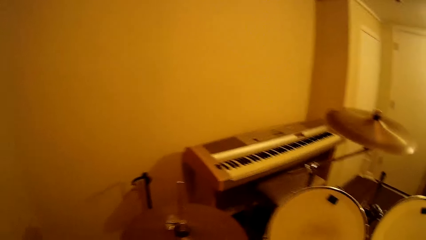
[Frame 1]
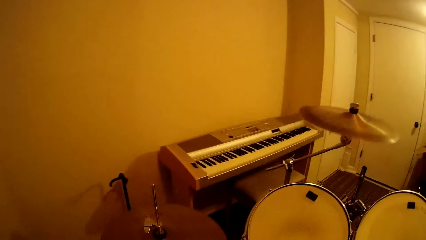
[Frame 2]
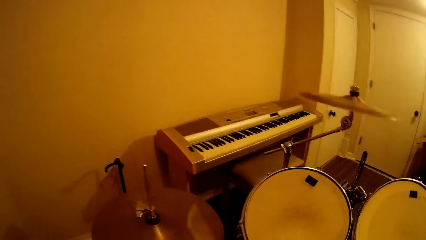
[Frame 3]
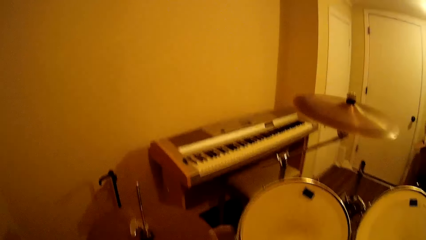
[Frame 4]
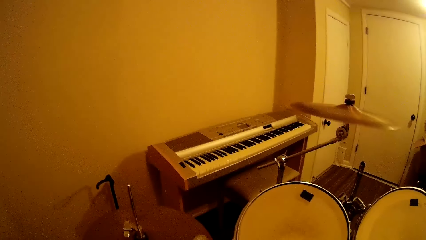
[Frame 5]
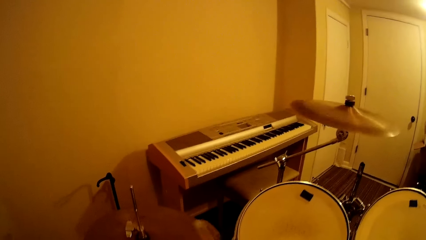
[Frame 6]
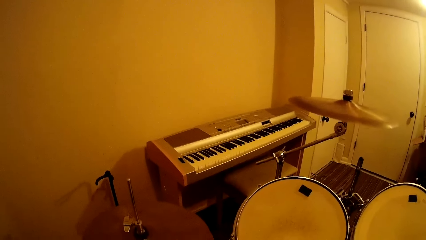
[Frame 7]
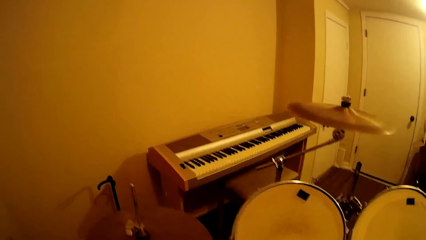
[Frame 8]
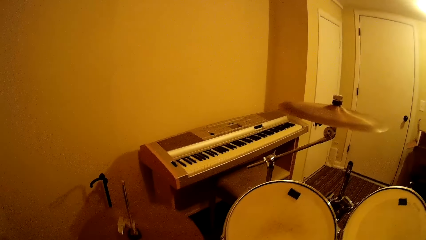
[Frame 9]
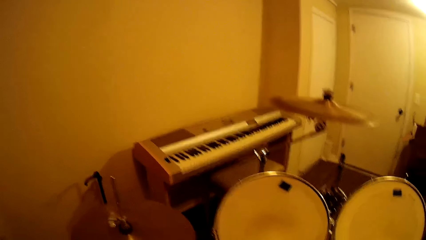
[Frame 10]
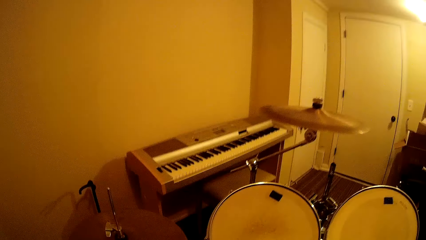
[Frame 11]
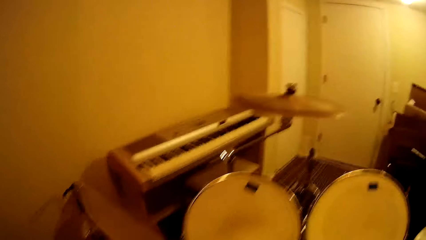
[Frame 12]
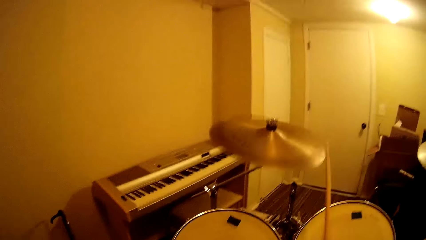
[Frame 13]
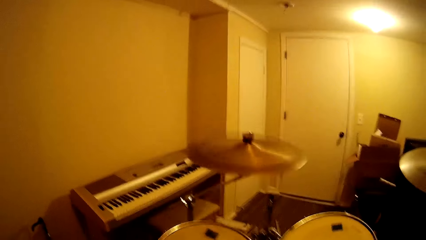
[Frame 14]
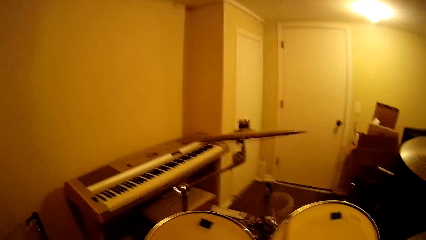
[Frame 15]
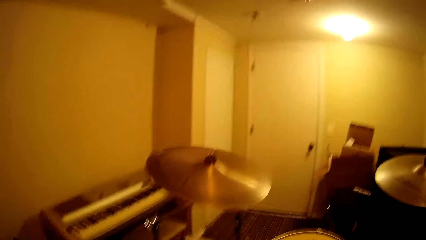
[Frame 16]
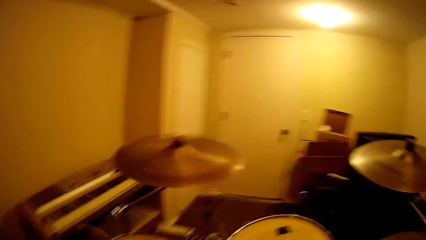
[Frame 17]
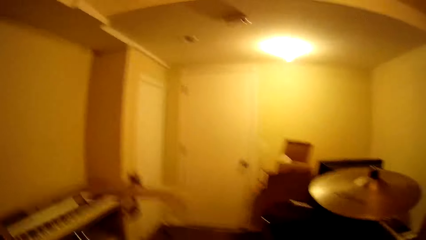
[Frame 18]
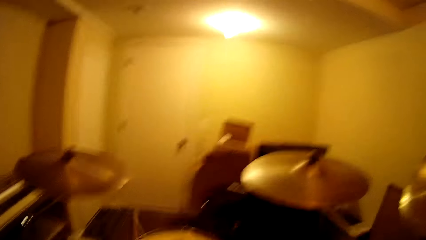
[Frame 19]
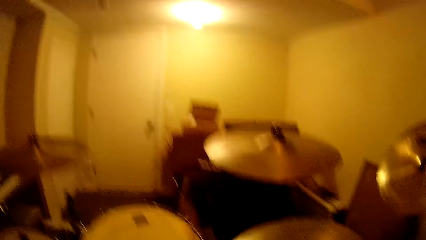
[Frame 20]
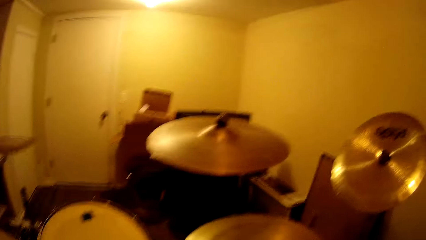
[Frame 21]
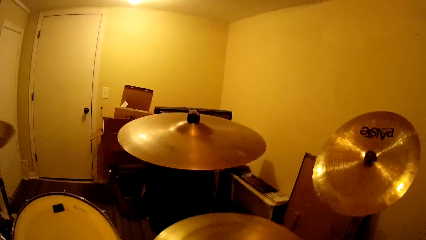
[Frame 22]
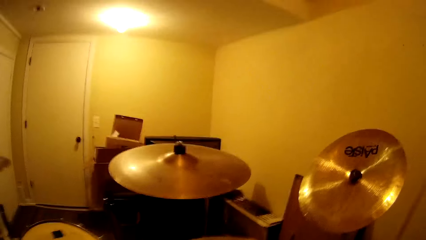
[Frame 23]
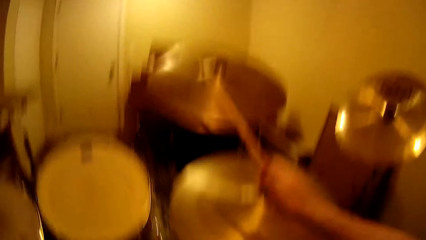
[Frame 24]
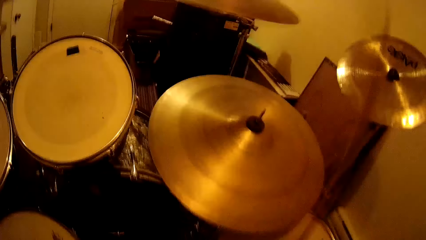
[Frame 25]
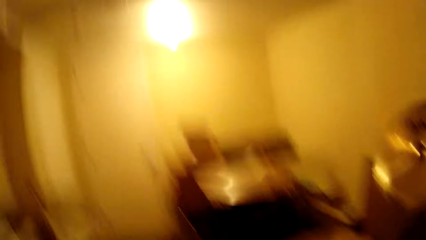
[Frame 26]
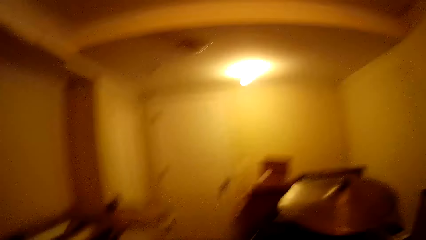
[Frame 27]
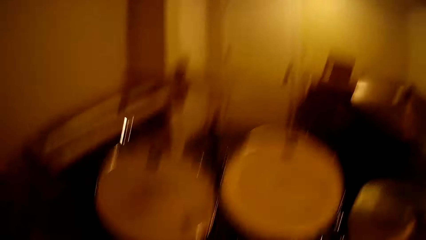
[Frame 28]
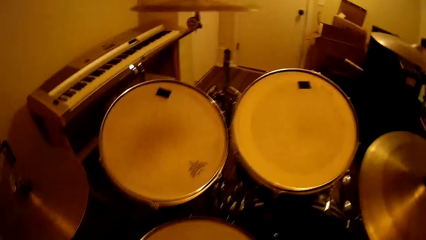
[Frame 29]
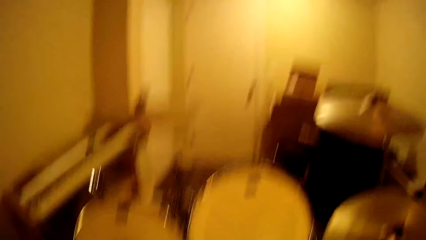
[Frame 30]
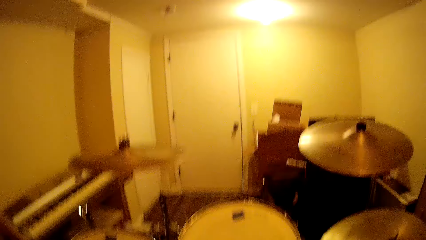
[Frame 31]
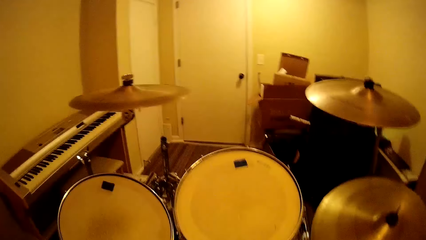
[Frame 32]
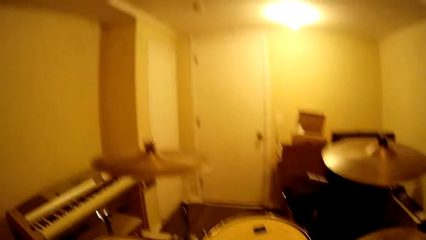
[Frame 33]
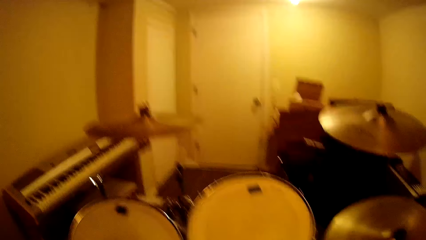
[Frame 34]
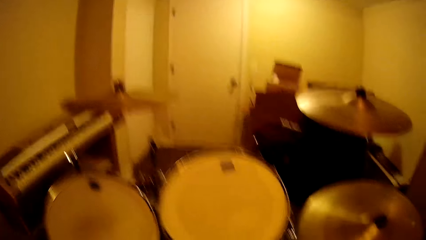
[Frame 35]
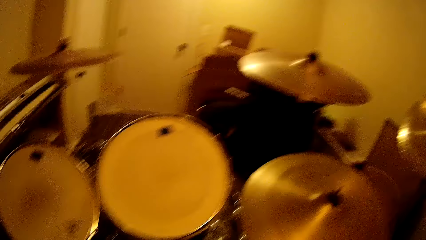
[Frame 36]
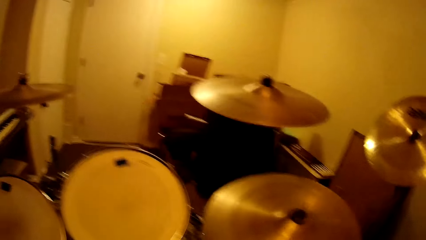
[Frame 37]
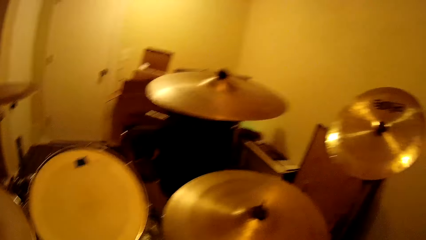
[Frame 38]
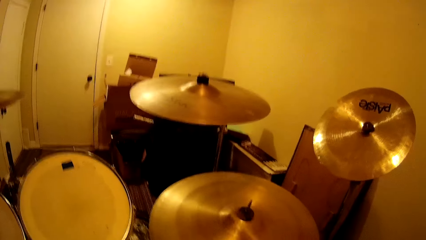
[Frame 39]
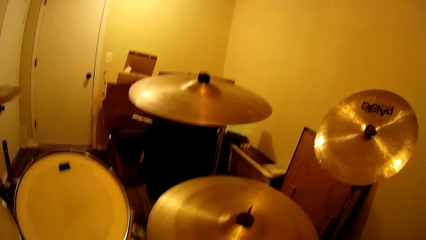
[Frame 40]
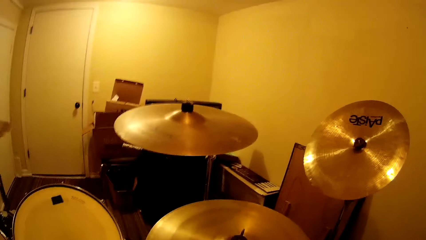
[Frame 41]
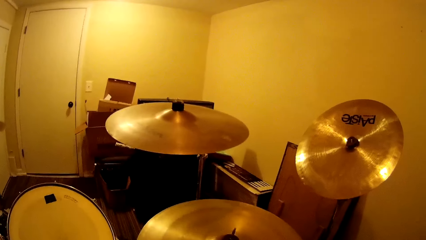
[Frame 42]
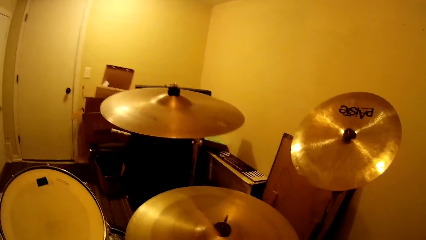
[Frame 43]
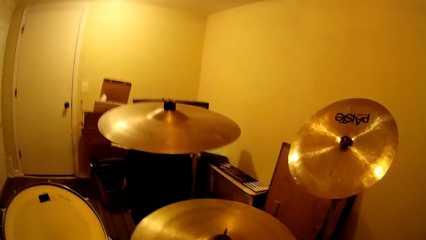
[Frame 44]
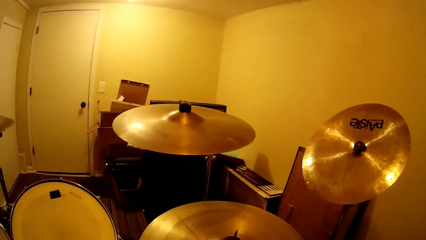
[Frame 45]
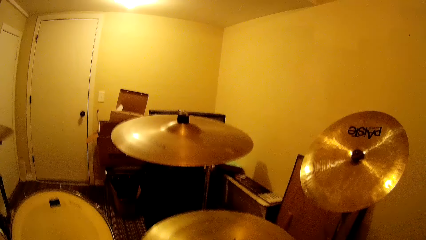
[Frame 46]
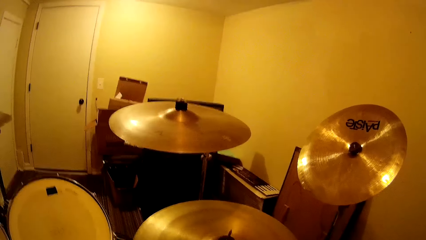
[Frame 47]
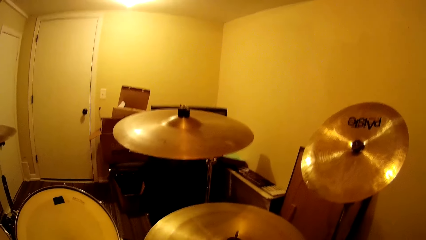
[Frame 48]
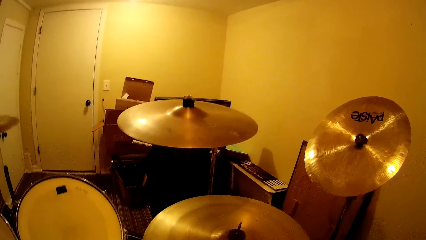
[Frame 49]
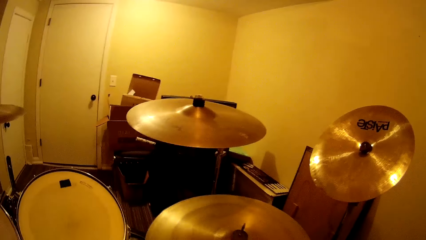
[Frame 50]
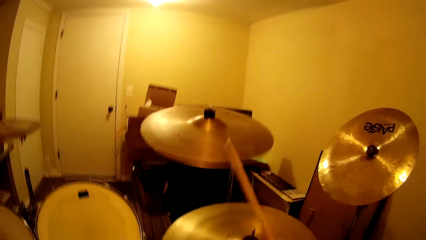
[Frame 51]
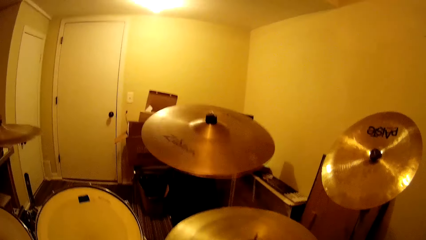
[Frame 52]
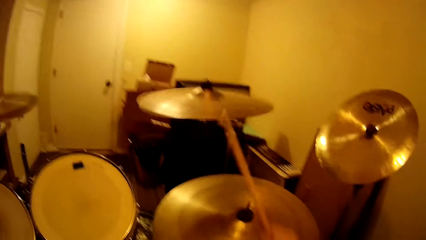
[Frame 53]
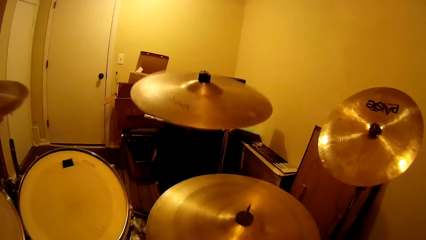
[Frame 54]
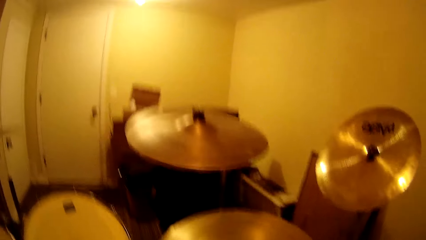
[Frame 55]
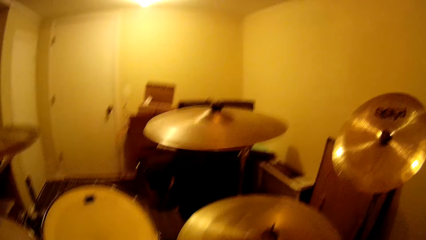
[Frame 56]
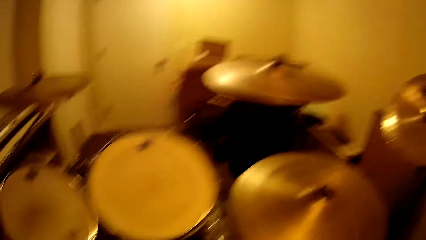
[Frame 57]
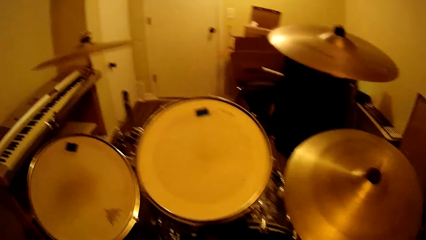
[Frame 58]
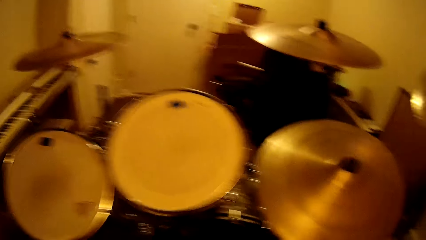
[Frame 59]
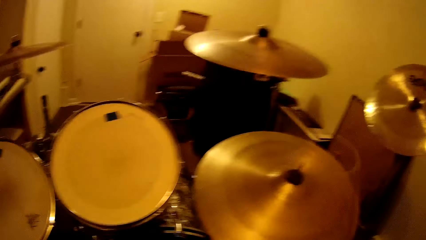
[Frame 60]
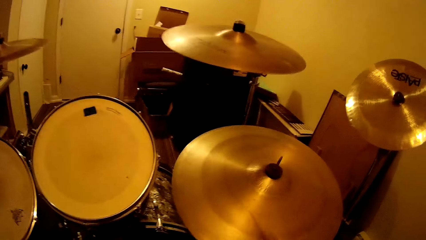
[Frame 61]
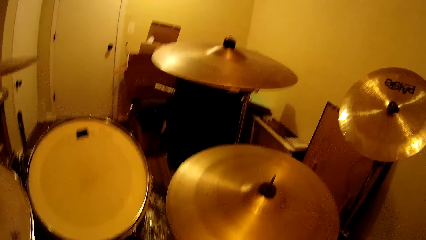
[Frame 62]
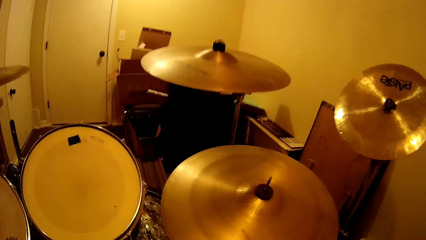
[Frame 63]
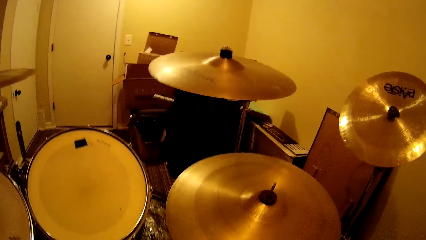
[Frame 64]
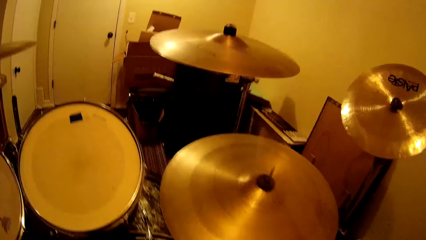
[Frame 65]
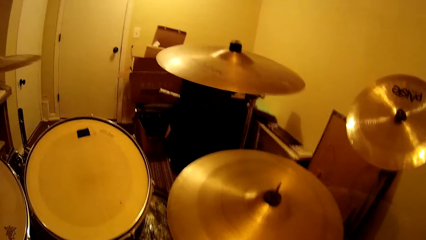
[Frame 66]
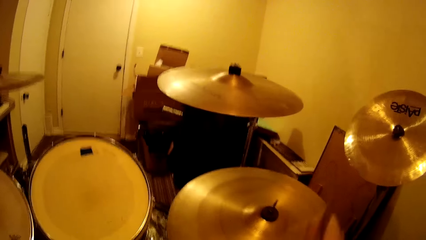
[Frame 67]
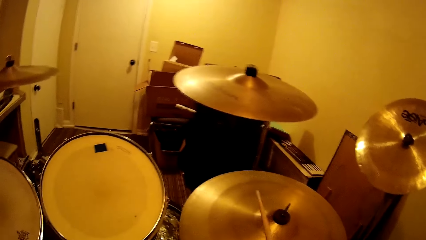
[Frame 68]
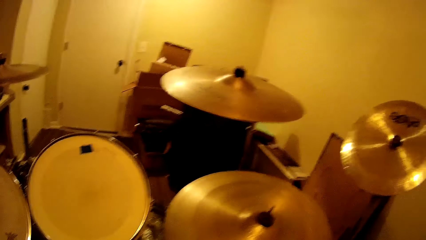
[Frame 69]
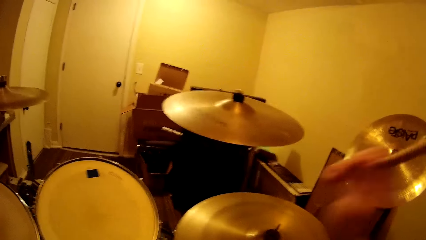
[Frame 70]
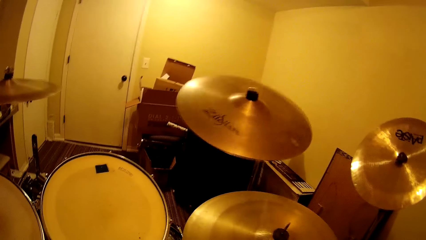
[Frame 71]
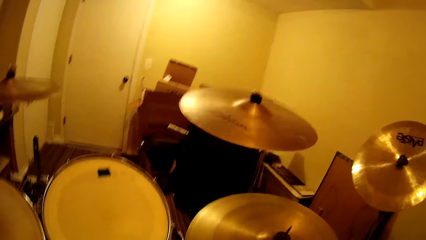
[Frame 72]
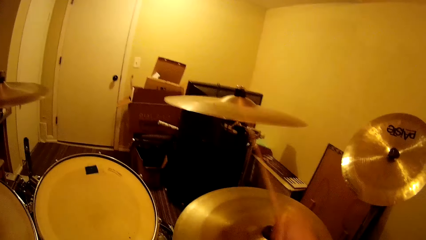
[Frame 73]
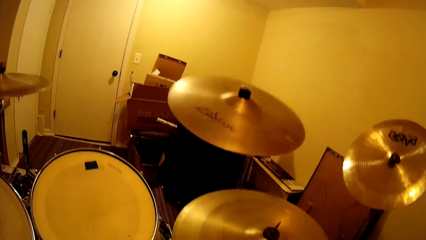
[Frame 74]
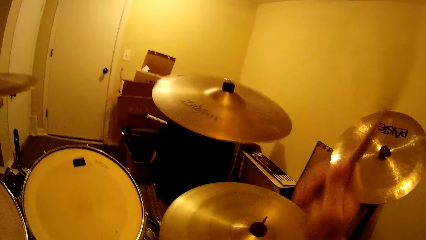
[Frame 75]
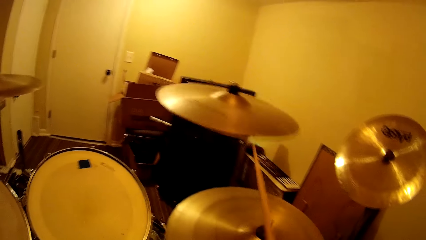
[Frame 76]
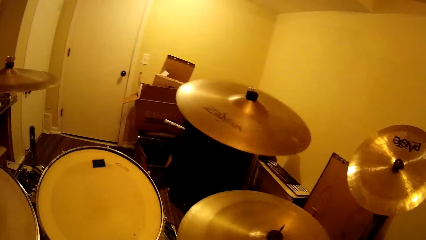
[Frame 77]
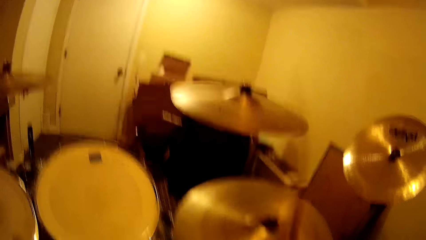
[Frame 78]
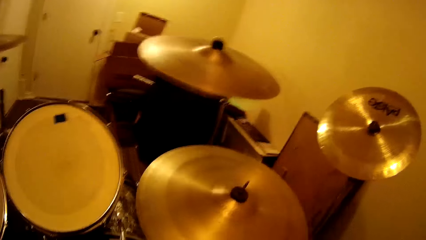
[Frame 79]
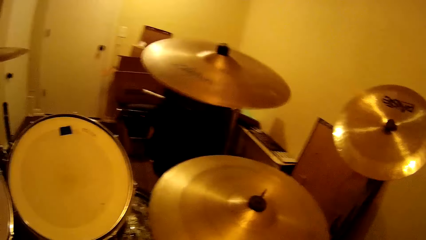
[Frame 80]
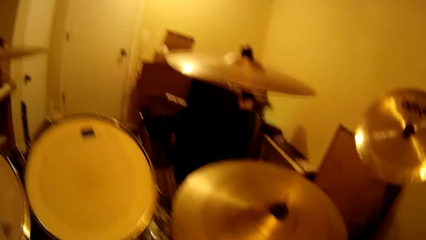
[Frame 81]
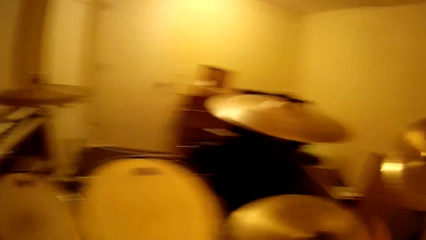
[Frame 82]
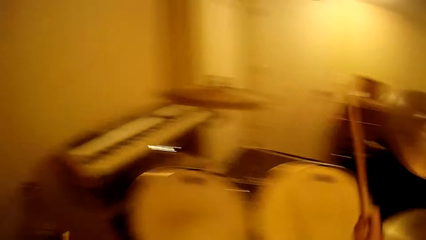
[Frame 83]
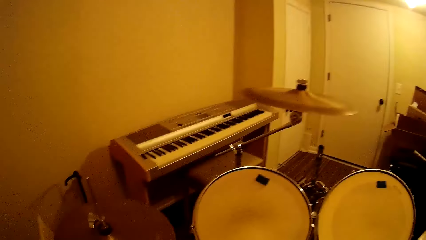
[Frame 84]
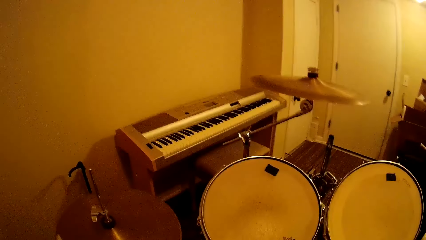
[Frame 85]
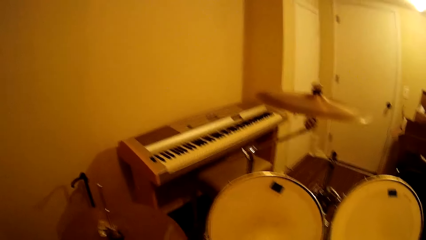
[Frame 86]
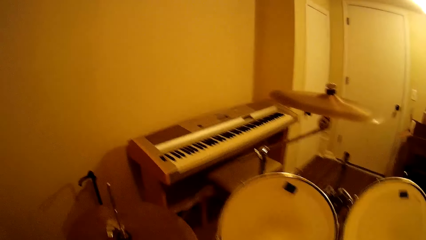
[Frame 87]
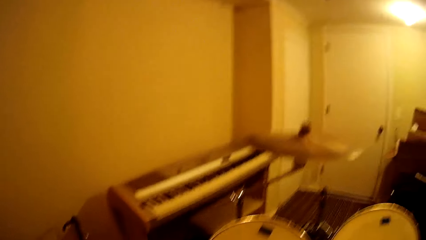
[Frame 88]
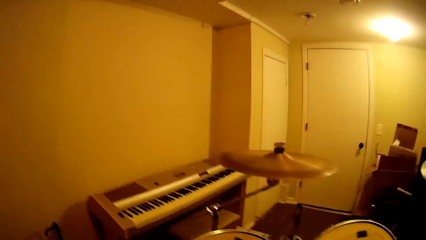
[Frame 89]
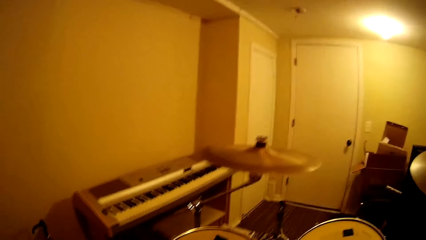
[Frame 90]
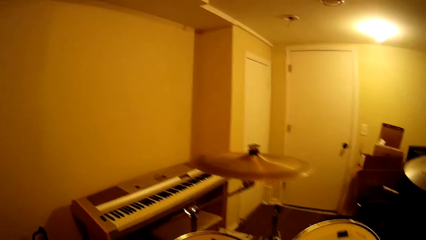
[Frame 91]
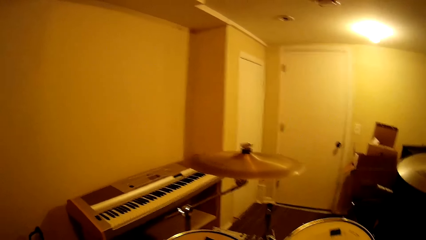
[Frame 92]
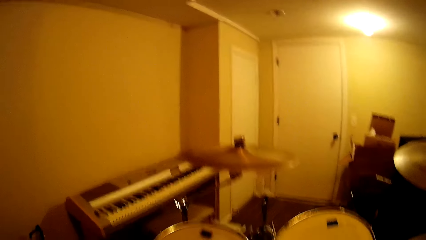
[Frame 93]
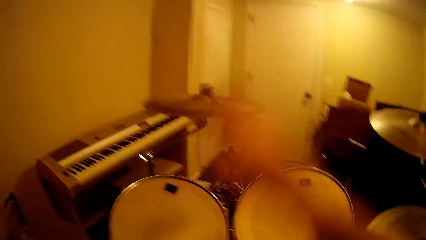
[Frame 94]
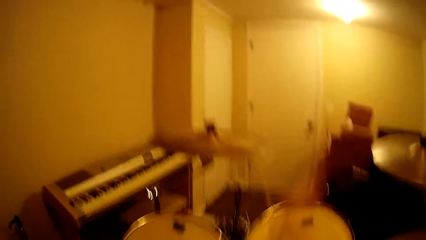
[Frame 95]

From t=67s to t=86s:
The camera wearer plays the drum. They play the drum repeatedly.
